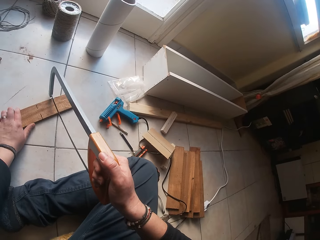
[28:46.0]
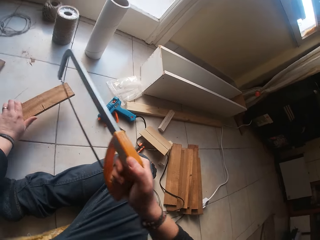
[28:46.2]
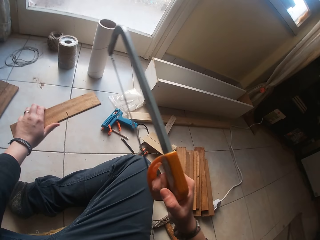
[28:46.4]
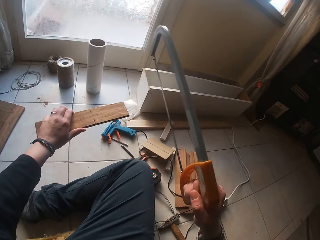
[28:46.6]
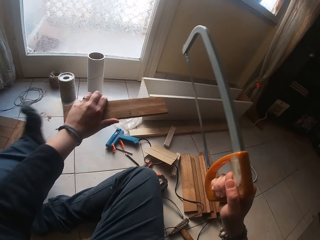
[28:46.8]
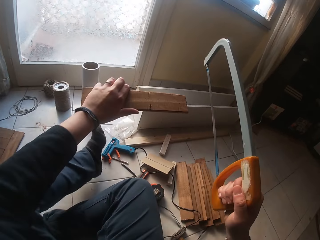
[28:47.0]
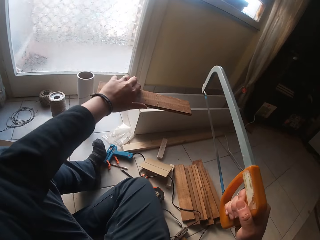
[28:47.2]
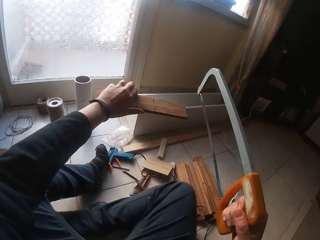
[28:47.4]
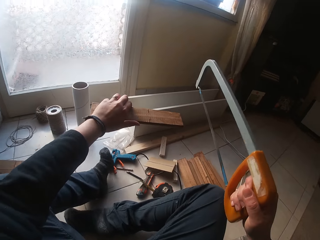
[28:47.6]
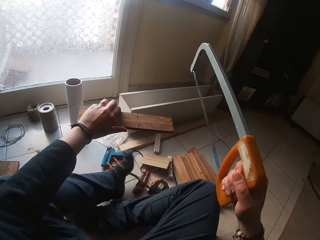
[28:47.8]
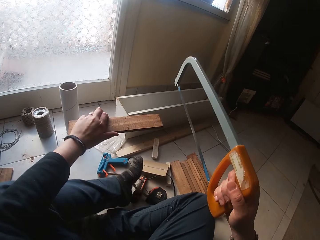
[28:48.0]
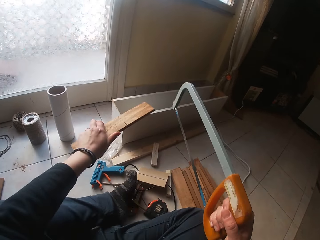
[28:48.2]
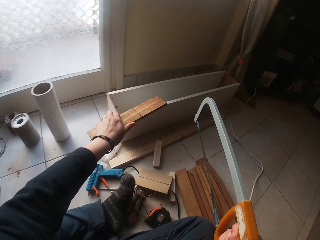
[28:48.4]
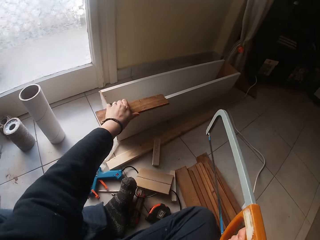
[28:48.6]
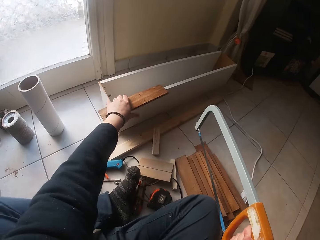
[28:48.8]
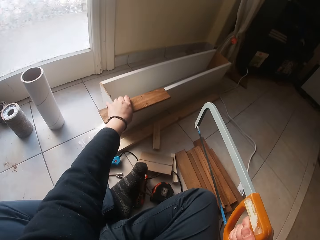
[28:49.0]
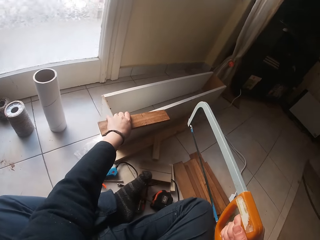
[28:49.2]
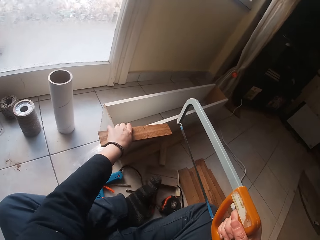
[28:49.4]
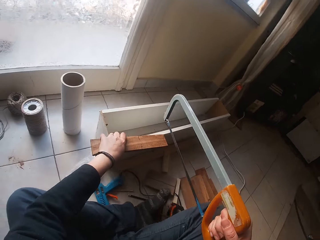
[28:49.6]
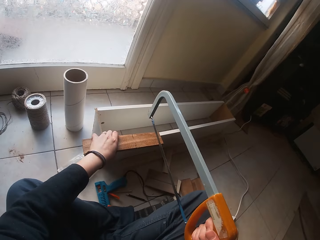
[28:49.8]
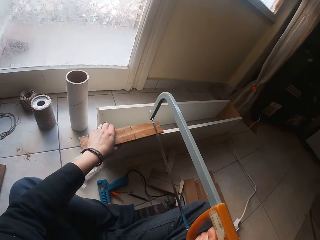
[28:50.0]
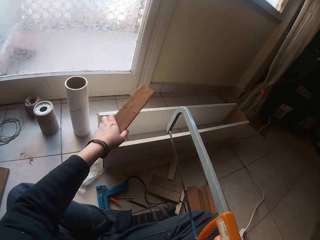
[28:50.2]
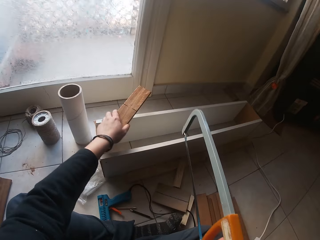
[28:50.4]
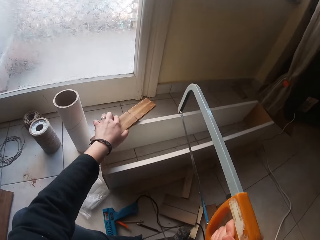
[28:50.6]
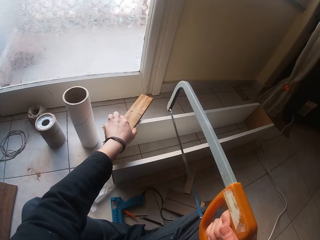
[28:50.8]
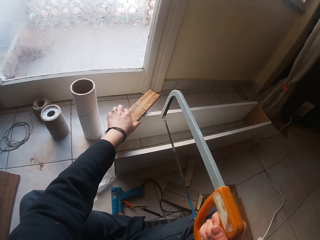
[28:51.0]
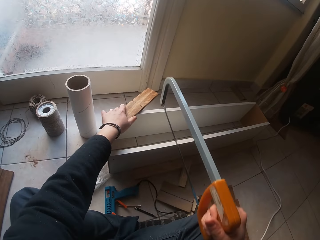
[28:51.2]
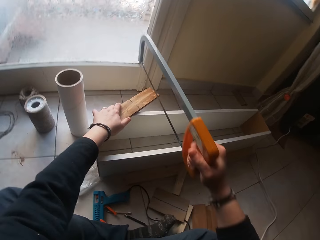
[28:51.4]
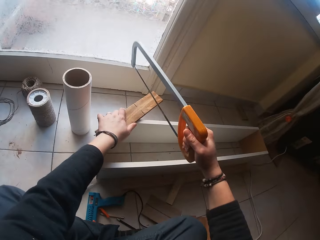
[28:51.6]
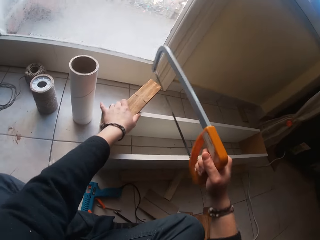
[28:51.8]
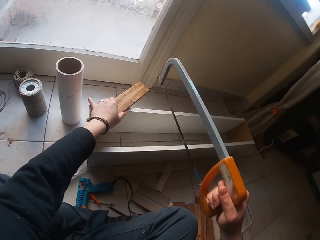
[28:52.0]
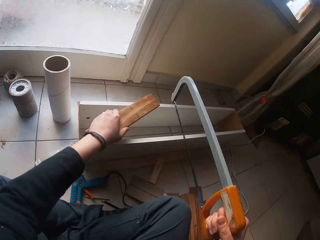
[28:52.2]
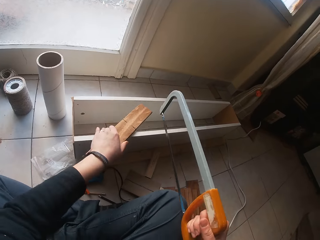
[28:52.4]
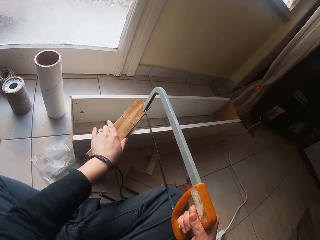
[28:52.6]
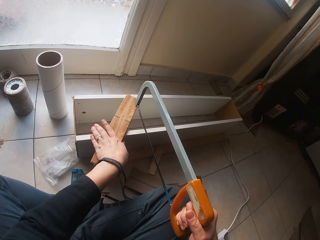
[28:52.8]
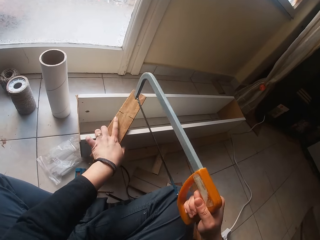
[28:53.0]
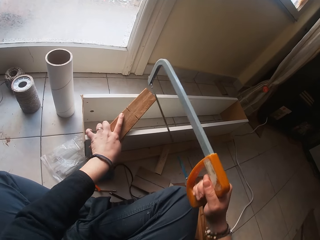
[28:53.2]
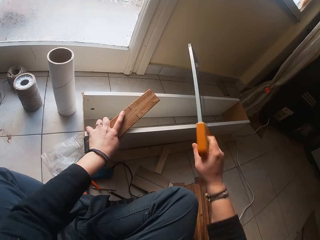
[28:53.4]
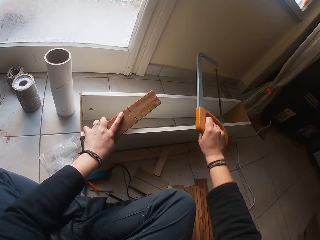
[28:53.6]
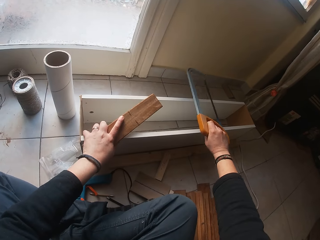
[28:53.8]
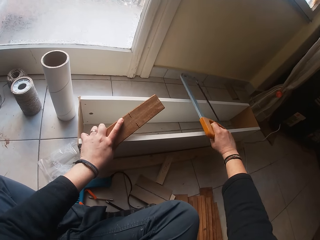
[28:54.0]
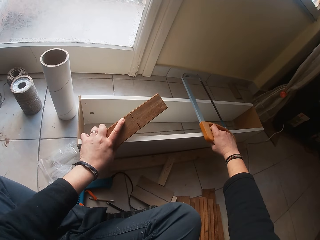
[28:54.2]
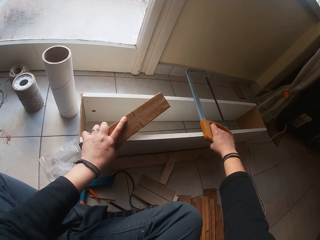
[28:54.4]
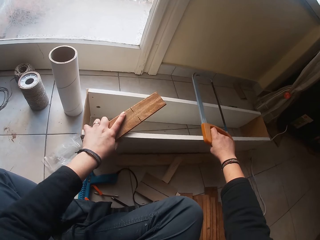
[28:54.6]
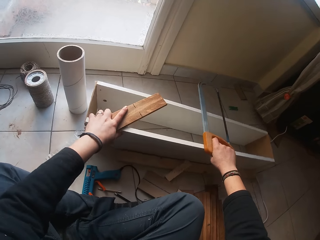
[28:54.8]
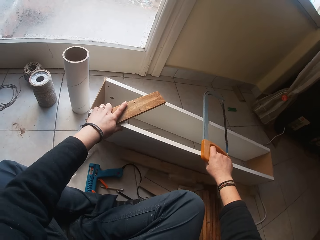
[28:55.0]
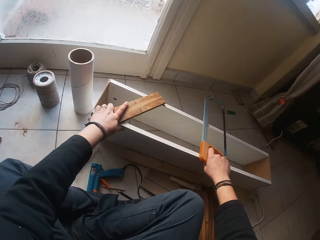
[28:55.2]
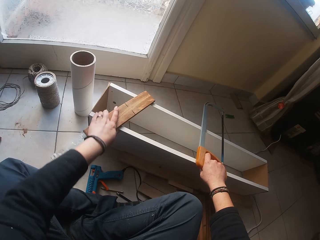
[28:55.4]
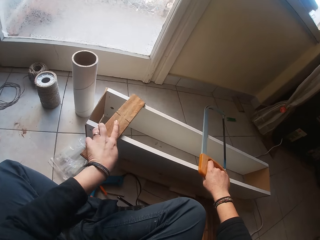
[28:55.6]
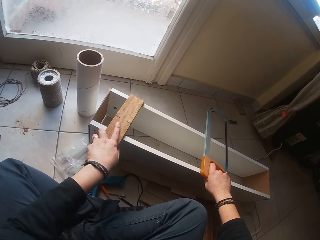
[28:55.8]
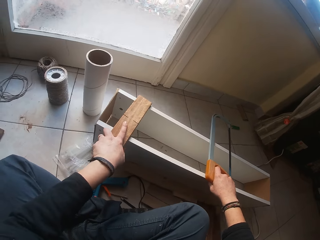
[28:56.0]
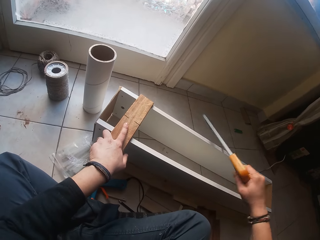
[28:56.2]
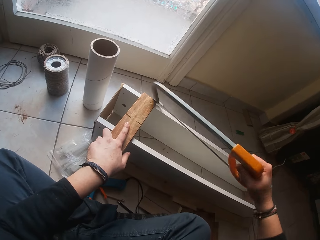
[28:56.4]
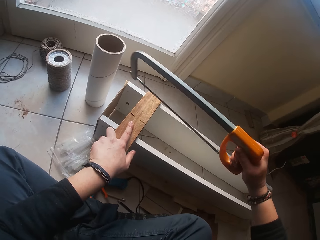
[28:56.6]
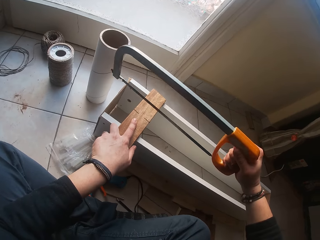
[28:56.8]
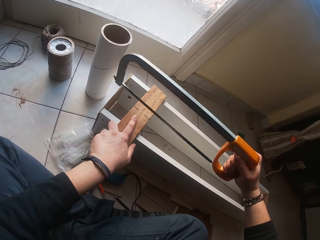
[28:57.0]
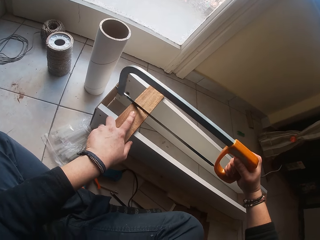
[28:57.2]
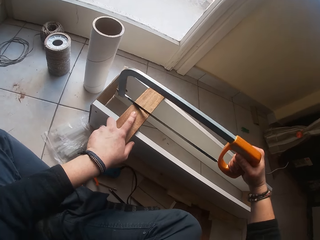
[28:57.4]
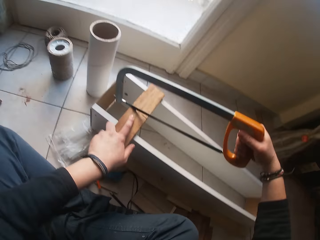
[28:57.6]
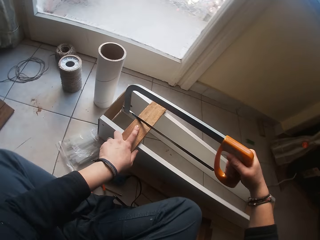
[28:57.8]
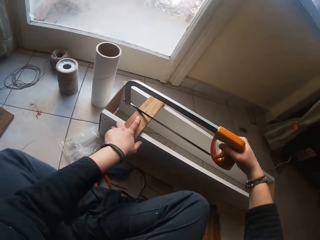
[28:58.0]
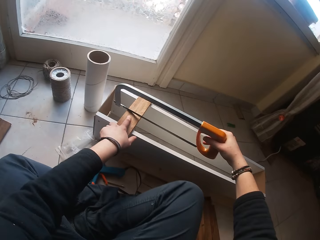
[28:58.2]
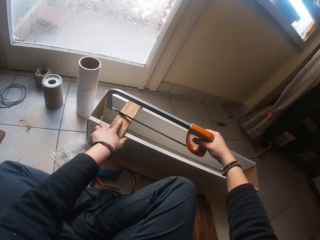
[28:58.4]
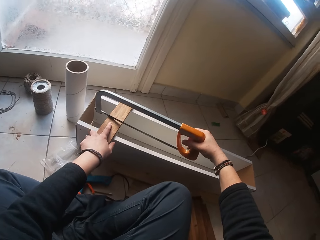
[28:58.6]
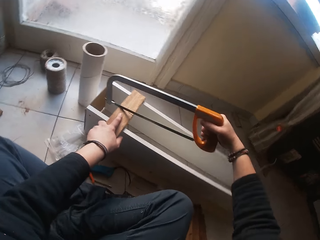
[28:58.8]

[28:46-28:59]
The camera wearer picks up the wood on the floor with her left hand. She moves on the ground. She pulls a wooden box with her left hand. She drags another wood on the ground. She places the wood in her left hand on the wooden box with her left hand. She cuts the wood with the hacksaw. She pulls the wooden box with her right hand. She puts the other wood on the dragged wood on the ground. She places the hacksaw in her right hand on the wood in her left hand on the wooden box.

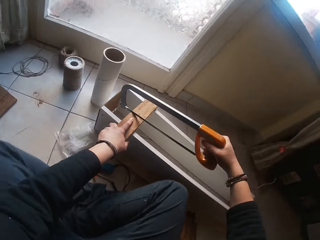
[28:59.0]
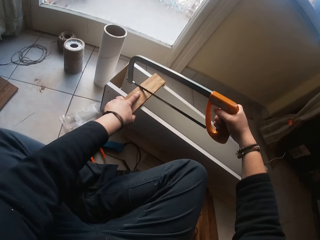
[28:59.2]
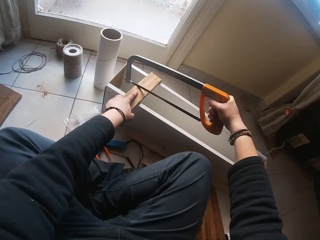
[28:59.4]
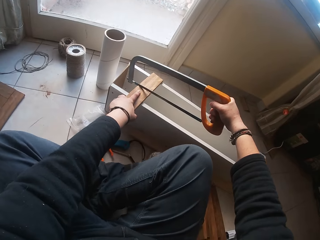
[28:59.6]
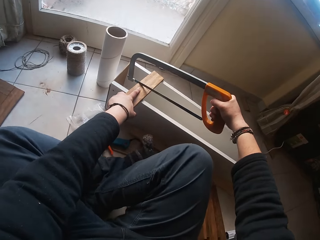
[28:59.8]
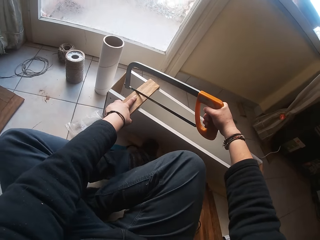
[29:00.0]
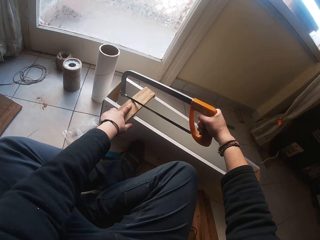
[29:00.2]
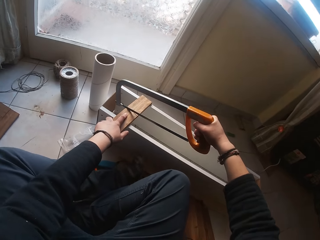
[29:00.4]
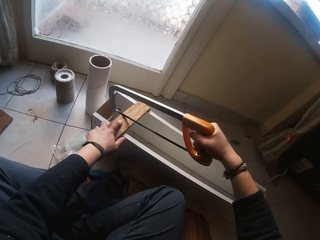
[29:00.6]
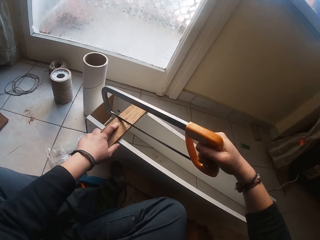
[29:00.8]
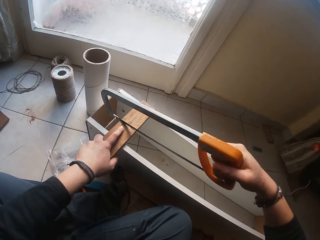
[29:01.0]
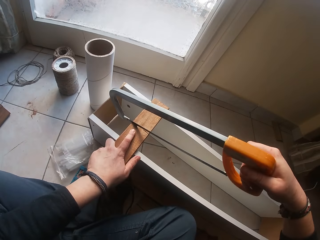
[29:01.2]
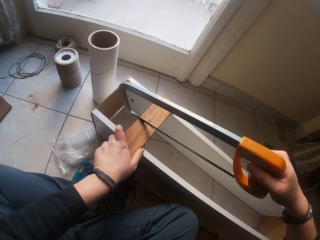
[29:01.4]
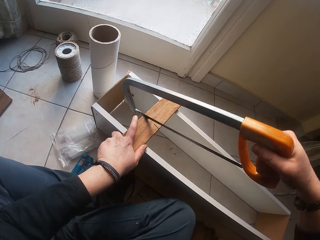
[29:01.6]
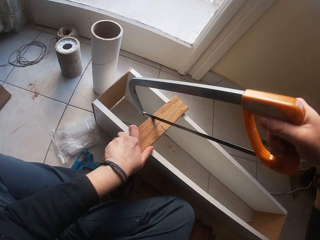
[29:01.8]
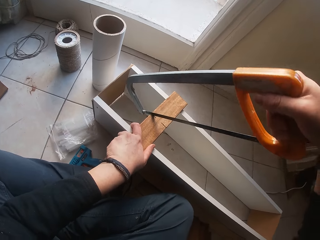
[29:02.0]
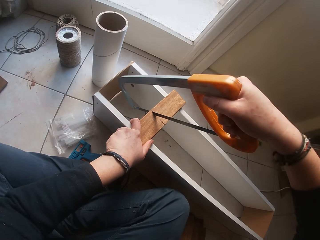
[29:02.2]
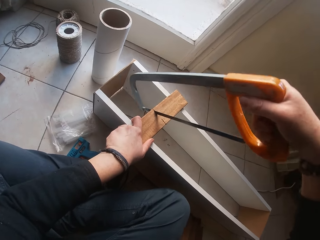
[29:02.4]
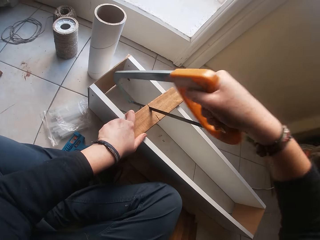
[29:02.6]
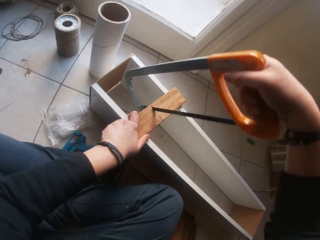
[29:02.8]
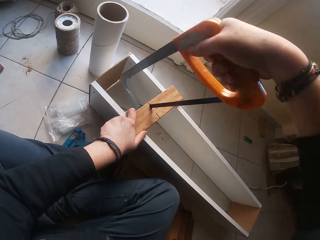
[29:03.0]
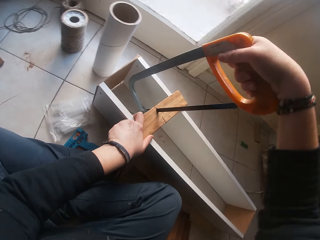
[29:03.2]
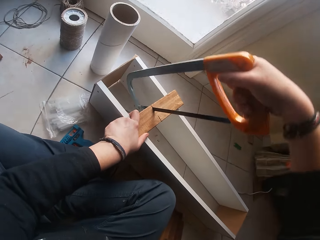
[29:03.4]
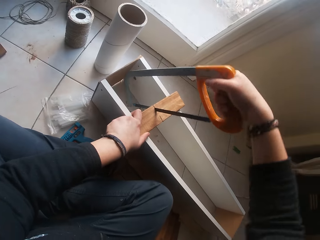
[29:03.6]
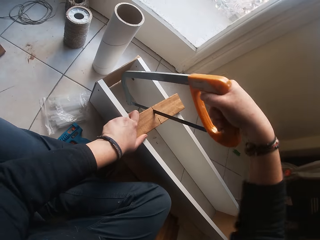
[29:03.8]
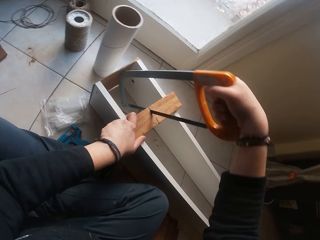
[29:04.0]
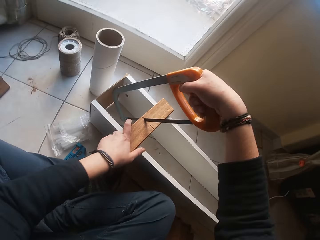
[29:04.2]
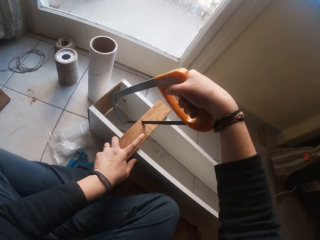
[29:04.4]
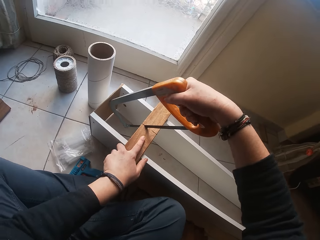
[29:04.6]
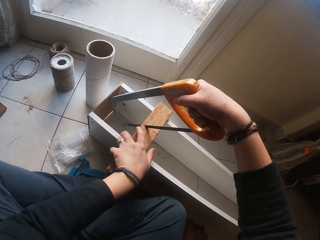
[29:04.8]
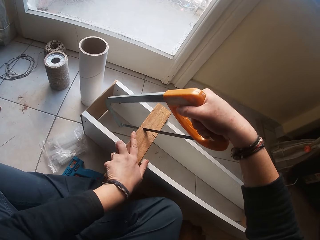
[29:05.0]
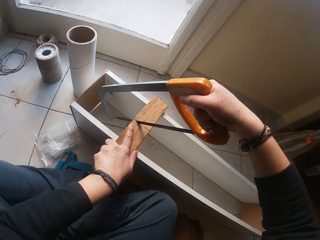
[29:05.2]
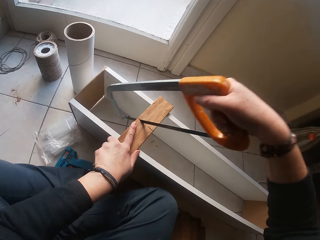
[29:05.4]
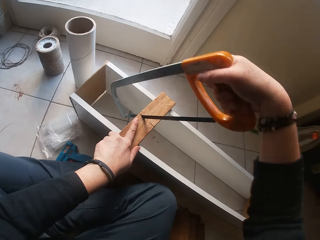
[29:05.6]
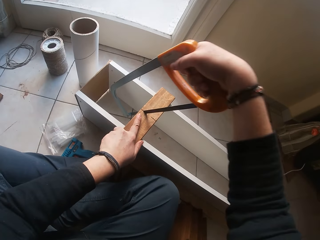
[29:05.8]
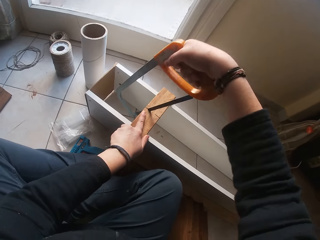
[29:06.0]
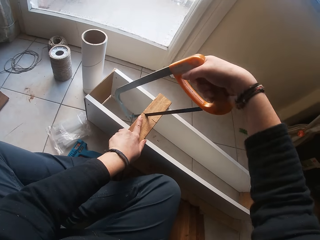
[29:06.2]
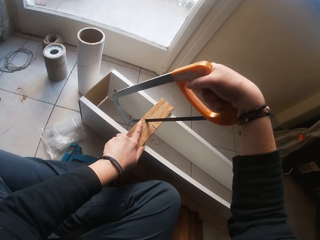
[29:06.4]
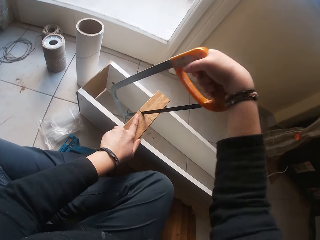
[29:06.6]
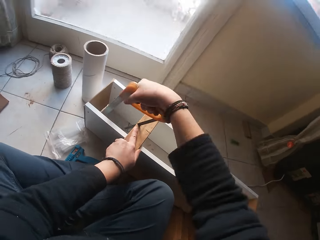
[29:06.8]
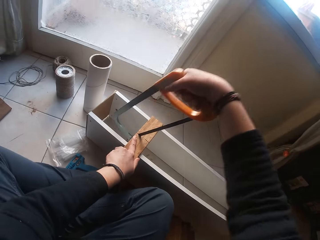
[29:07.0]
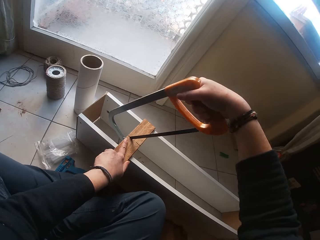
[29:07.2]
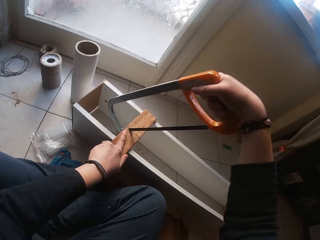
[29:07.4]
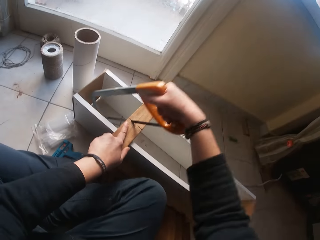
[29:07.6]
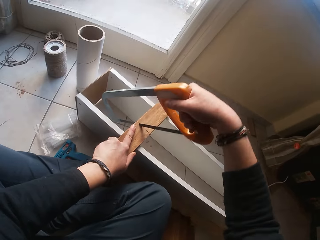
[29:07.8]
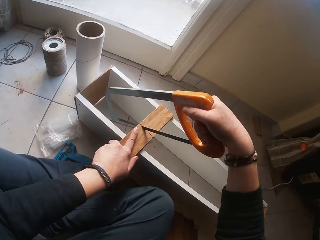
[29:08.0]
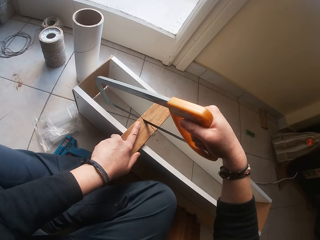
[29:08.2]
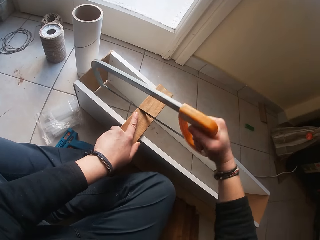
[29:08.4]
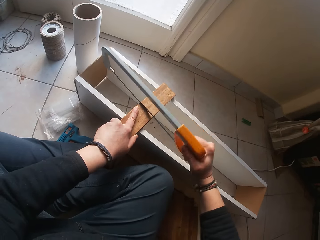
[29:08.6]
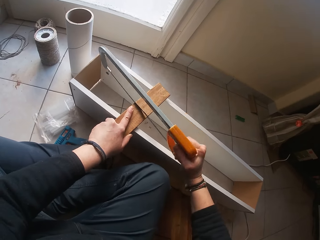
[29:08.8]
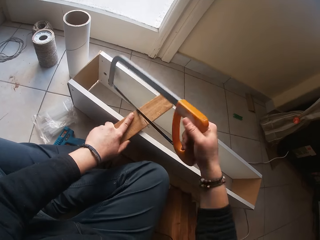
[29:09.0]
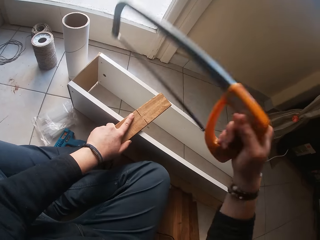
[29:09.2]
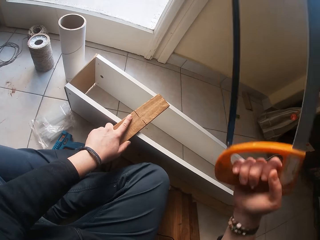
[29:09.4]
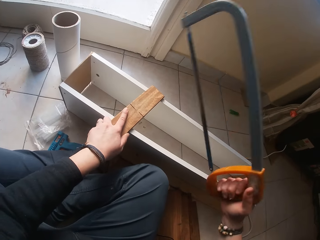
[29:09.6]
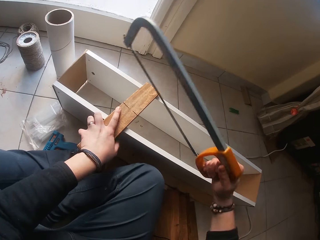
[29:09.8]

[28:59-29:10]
The camera wearer cuts the wood in her left hand with the hacksaw in her right hand.
